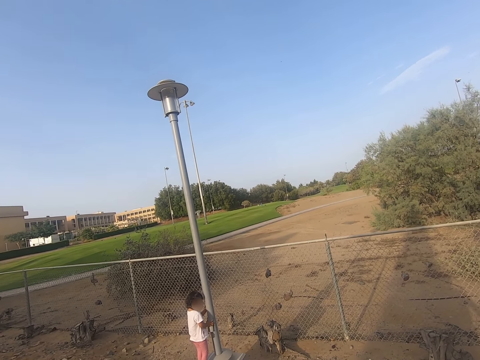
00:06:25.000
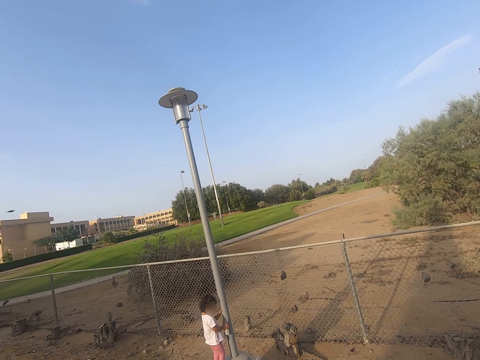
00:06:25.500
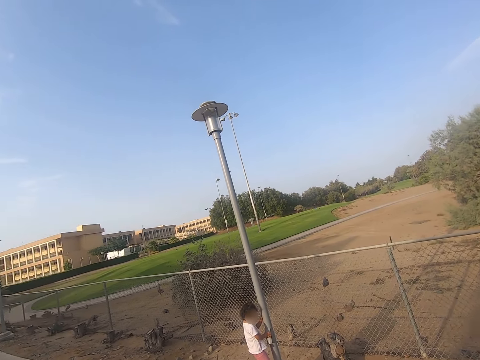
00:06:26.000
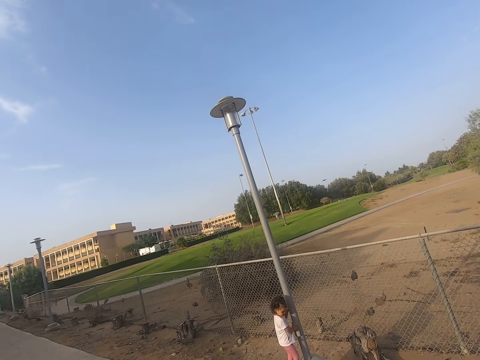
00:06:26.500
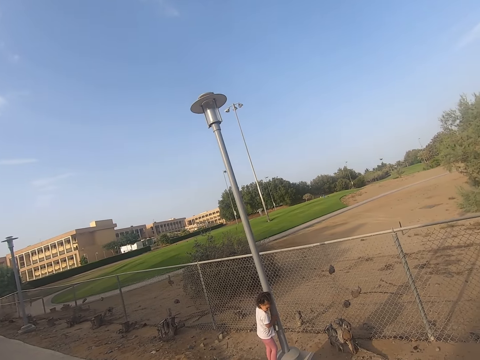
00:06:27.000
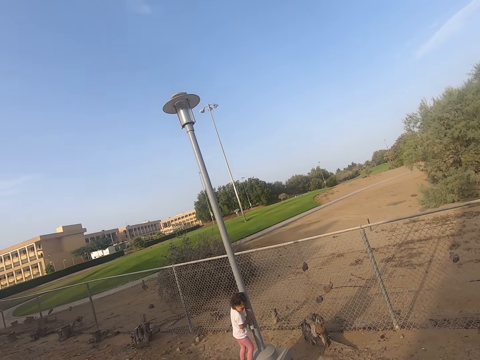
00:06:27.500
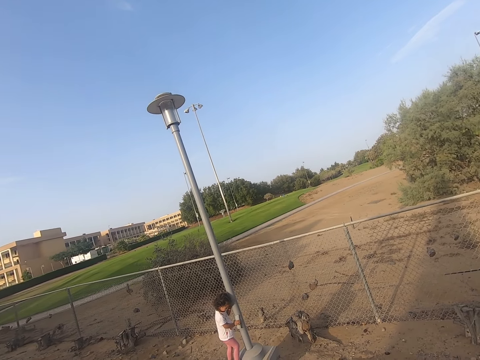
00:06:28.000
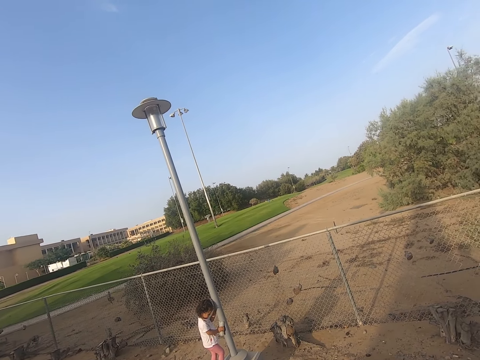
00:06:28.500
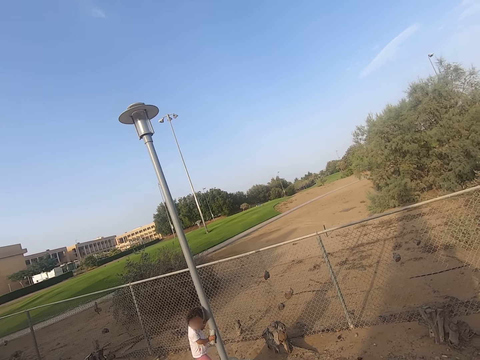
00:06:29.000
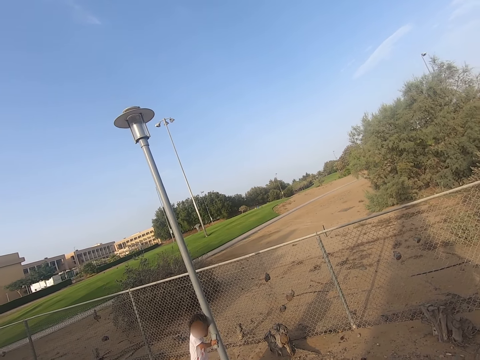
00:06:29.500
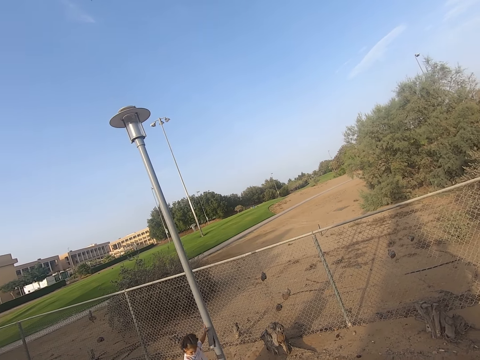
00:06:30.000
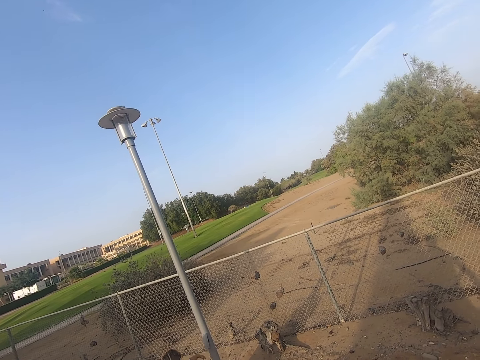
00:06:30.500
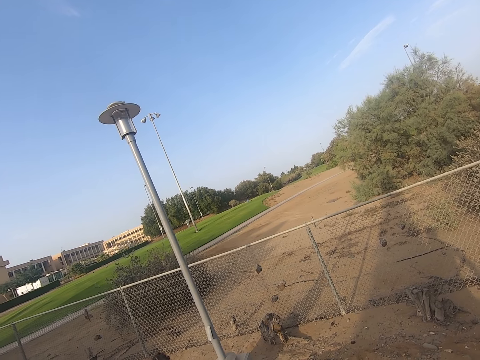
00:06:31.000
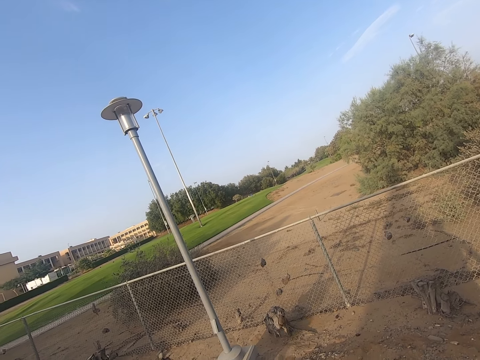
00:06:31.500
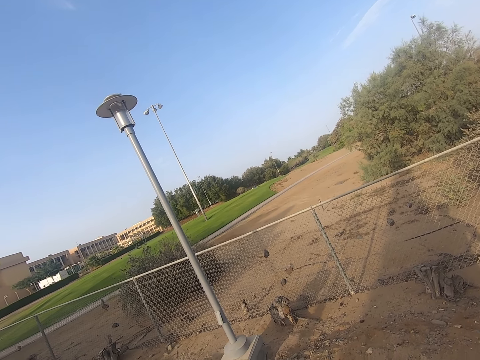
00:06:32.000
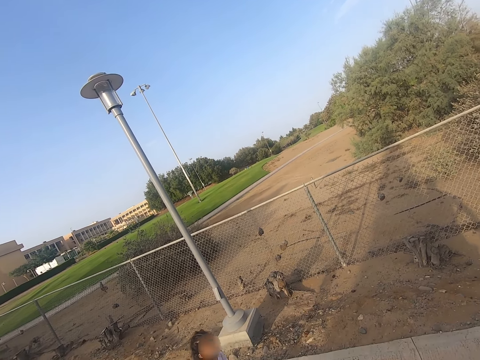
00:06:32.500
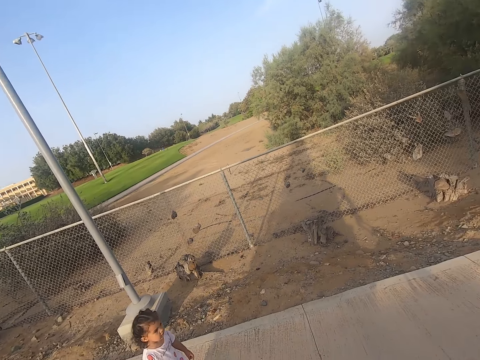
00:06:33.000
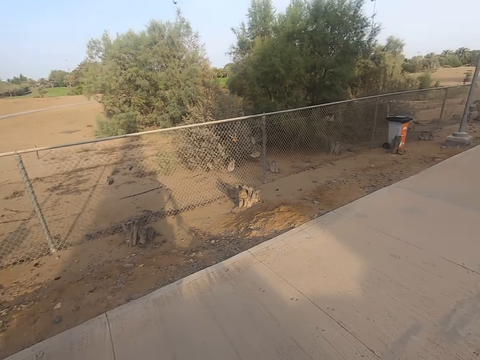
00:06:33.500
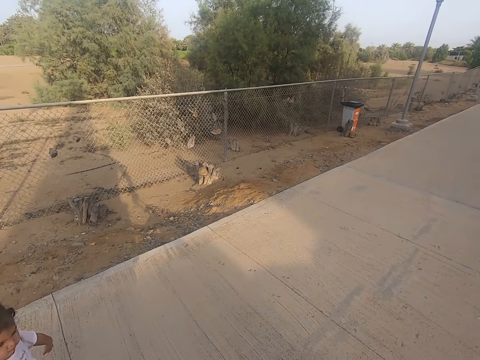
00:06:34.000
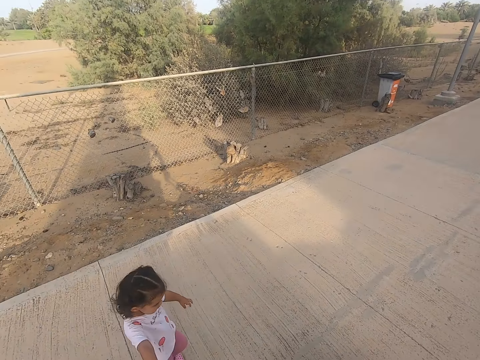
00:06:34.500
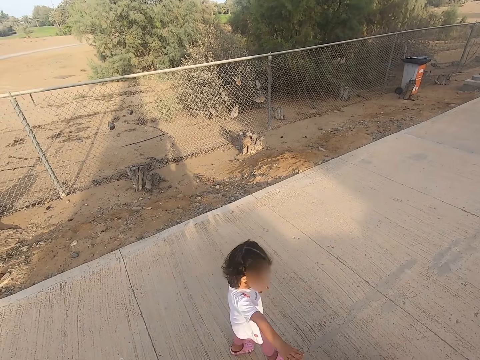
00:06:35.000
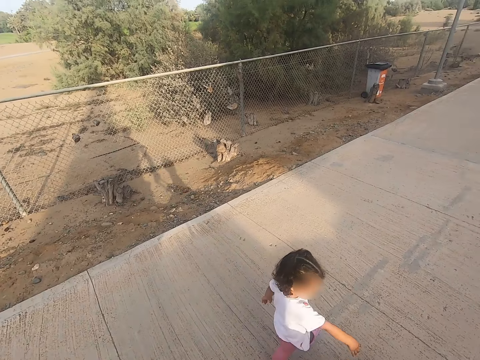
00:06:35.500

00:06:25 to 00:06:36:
A child walks in the sidewalk. The child walks on the road.

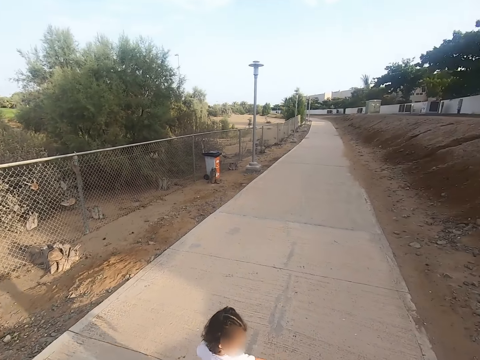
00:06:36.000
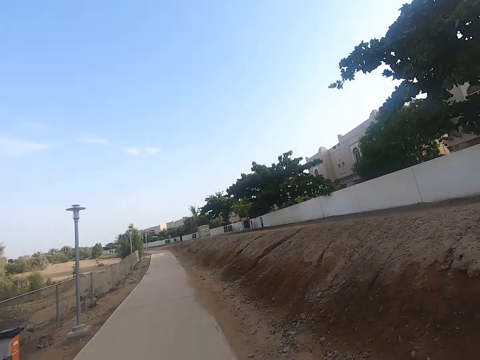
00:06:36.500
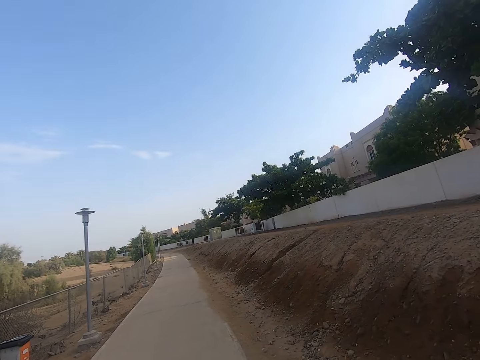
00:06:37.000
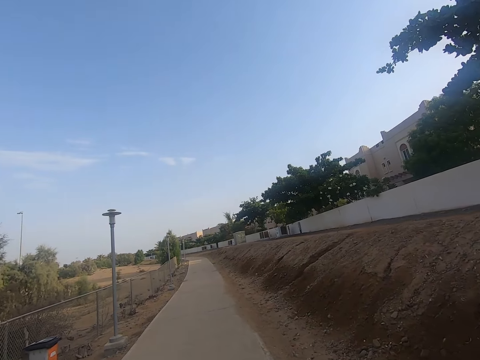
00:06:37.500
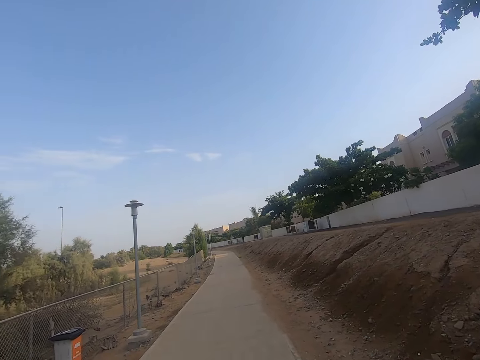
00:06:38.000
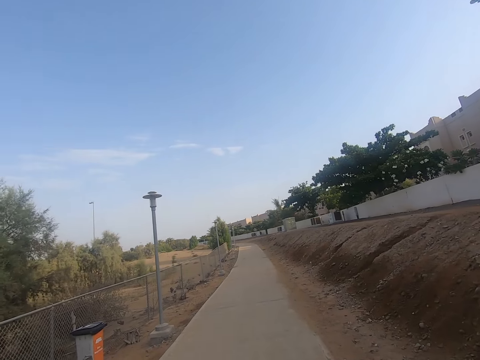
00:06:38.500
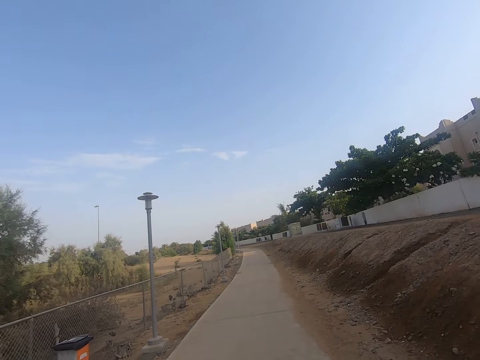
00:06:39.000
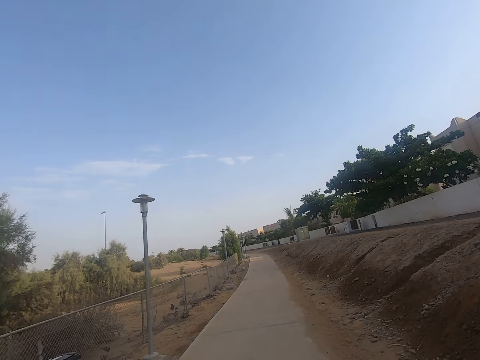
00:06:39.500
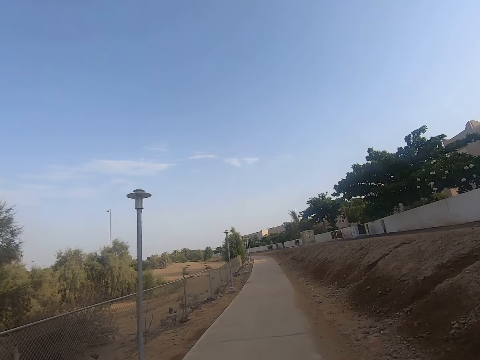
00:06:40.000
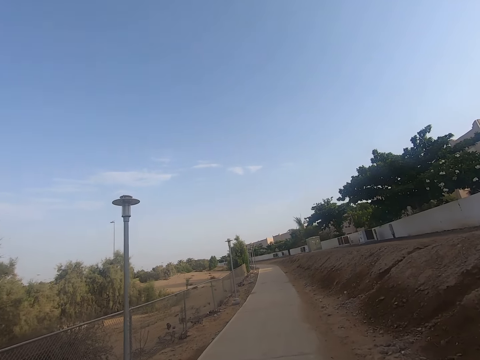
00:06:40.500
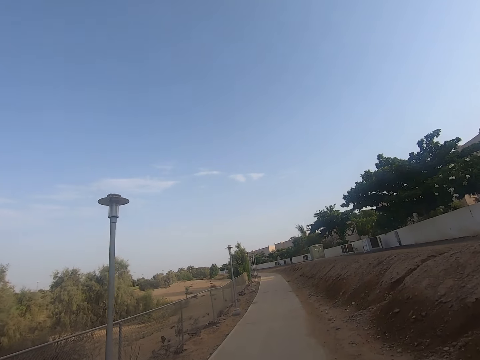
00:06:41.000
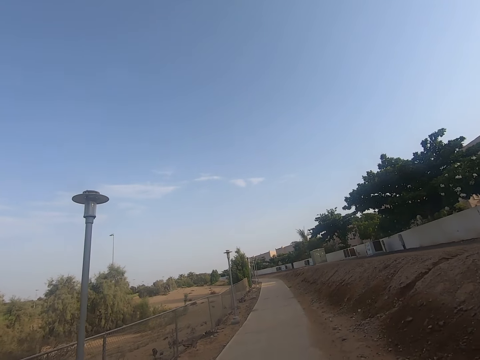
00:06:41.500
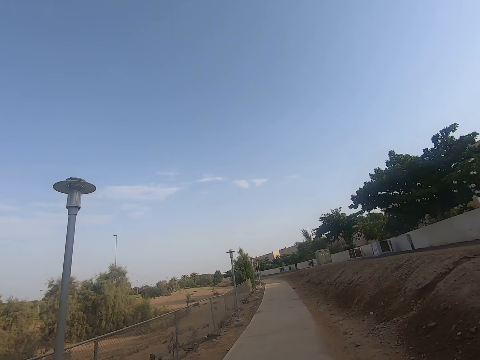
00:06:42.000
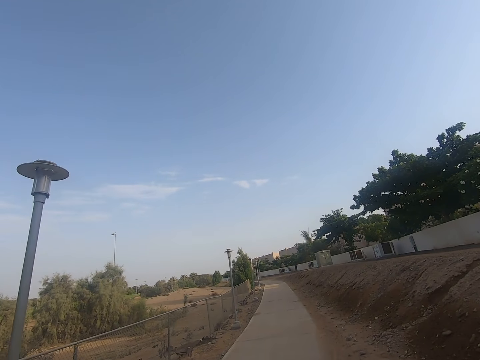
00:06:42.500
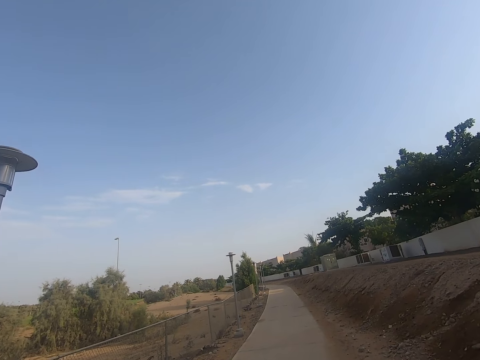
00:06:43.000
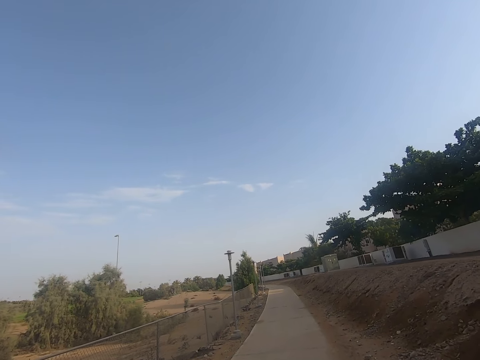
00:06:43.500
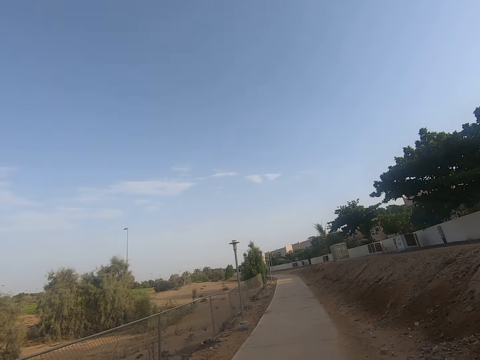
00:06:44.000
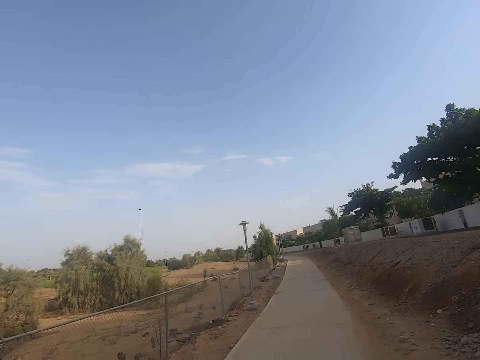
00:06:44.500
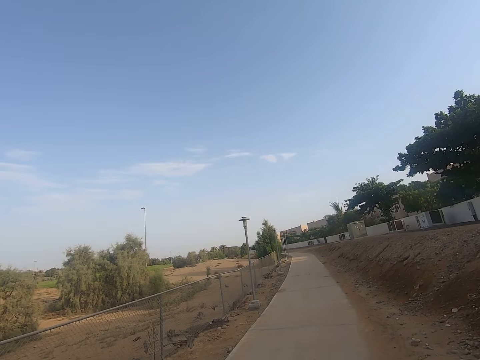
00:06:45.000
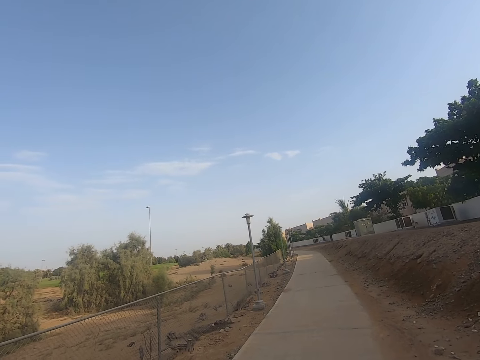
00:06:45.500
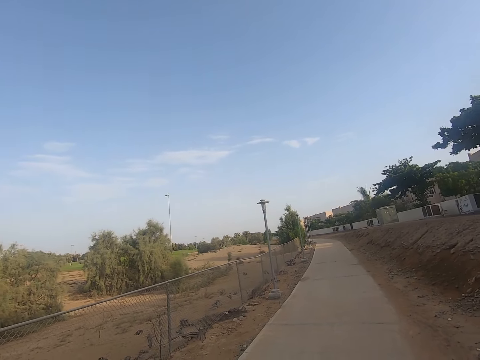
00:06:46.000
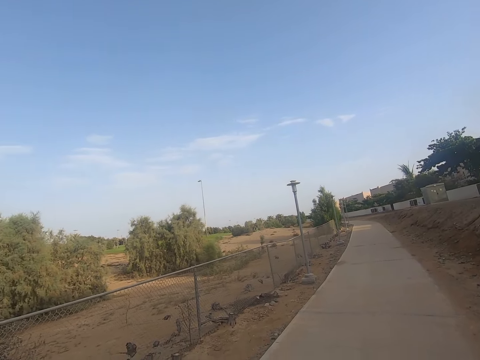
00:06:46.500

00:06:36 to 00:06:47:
The camera wearer walks in the sidewalk. The camera wearer and a girl walk along the road.

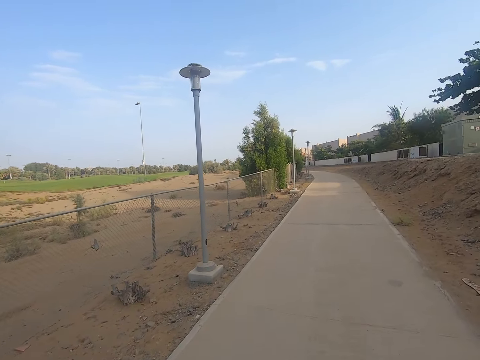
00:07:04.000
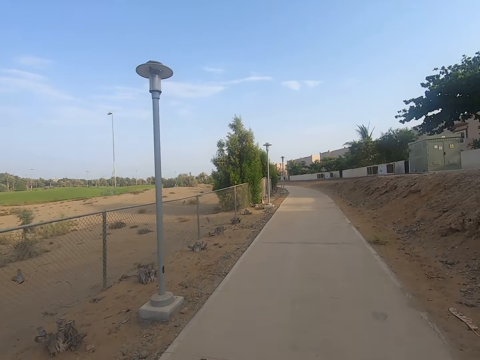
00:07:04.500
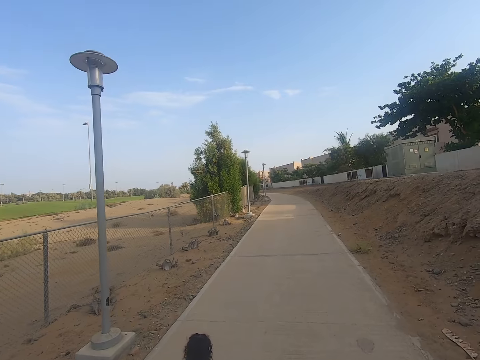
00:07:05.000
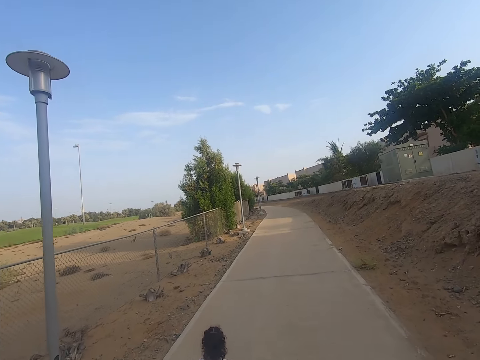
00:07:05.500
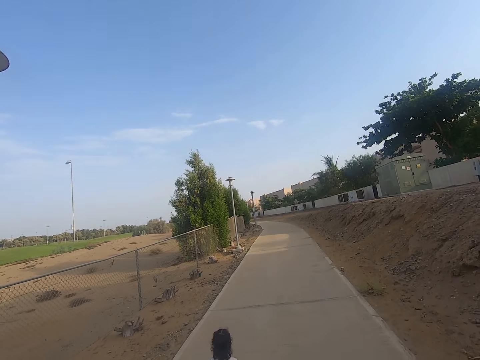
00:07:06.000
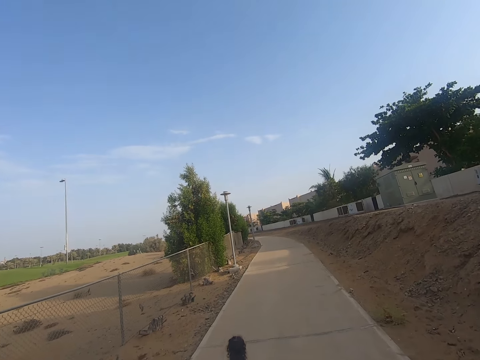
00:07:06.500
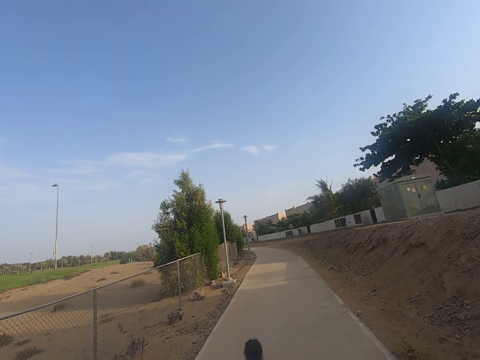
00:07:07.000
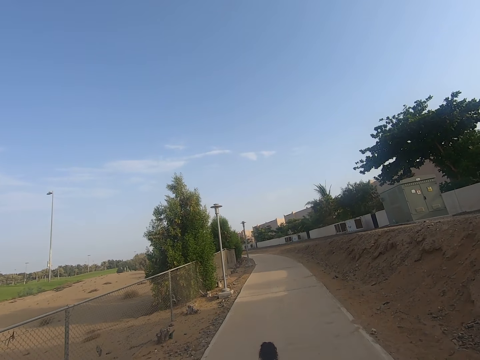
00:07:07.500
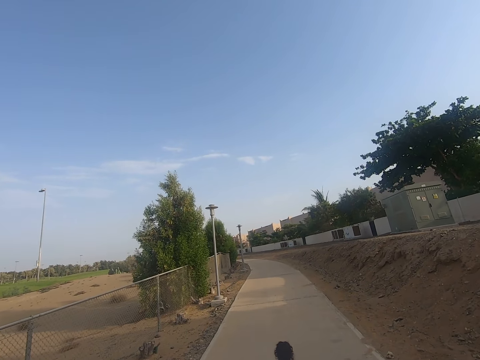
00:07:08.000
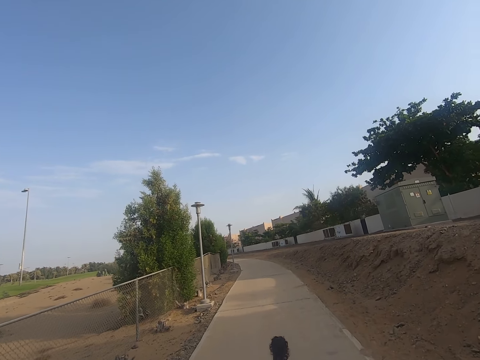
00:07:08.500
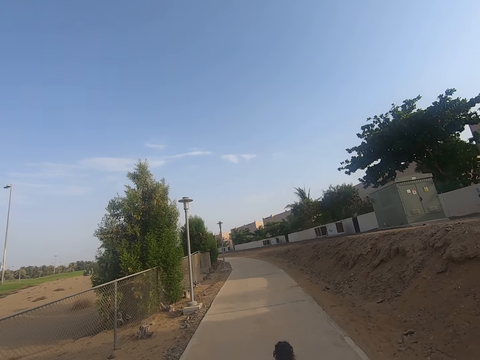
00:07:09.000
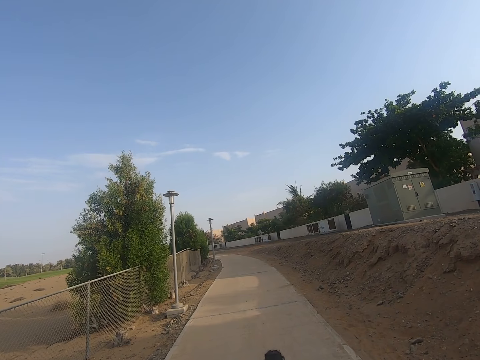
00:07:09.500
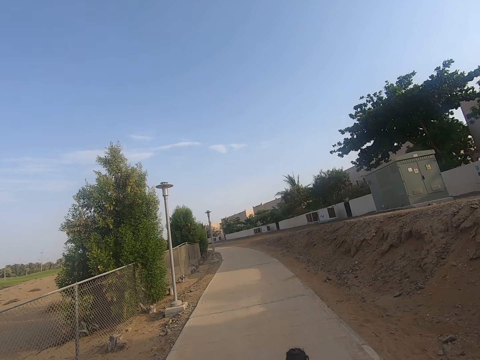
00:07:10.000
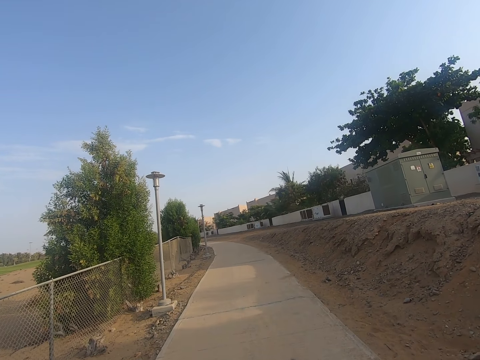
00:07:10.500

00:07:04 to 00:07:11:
A child runs in the sidewalk.
